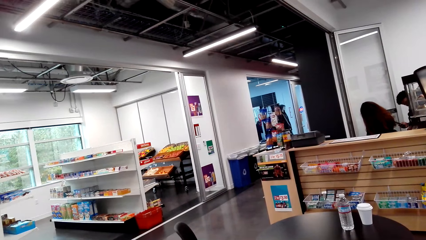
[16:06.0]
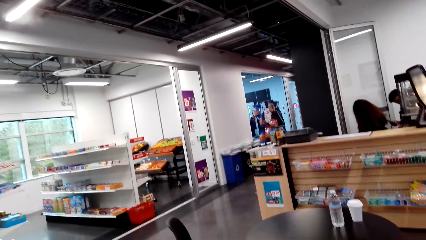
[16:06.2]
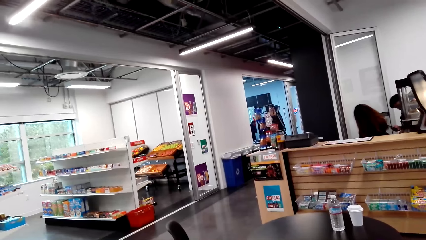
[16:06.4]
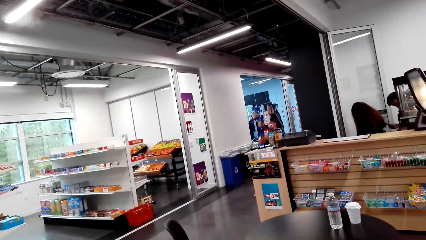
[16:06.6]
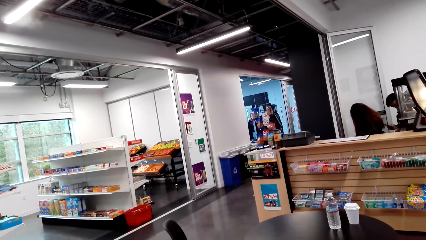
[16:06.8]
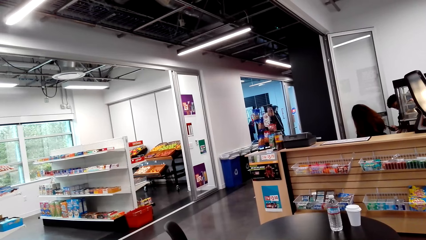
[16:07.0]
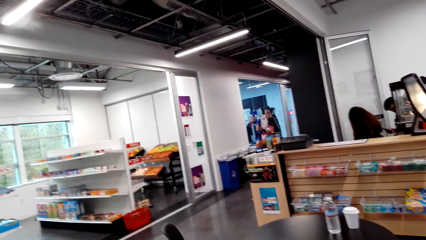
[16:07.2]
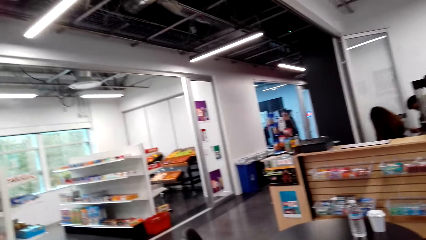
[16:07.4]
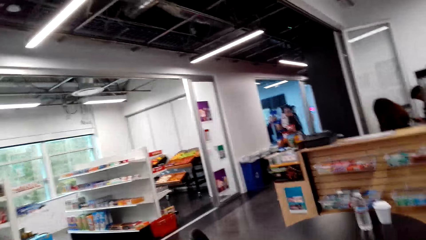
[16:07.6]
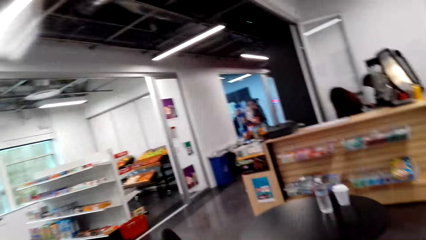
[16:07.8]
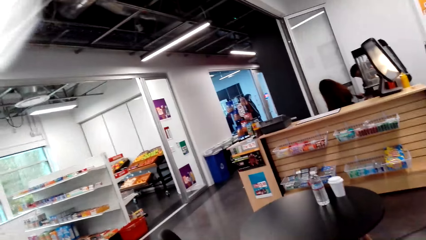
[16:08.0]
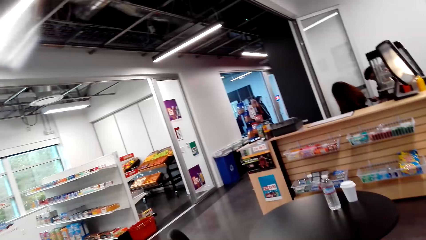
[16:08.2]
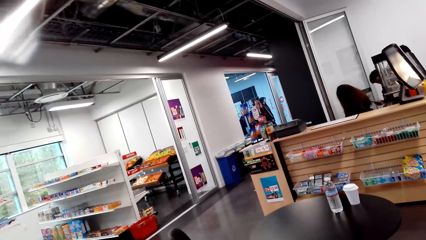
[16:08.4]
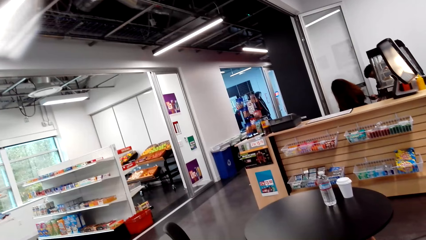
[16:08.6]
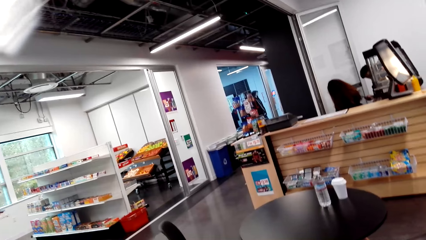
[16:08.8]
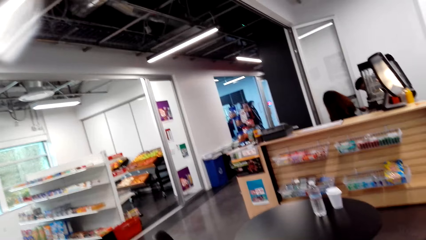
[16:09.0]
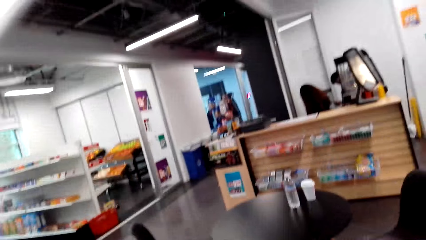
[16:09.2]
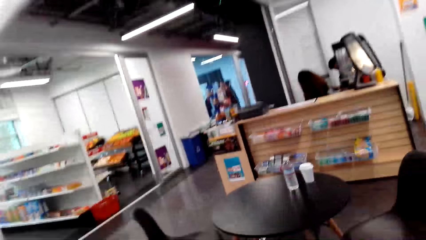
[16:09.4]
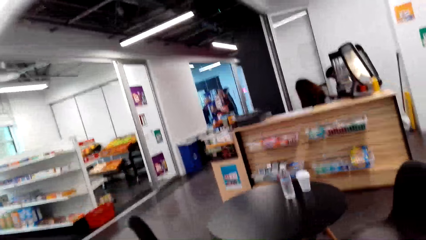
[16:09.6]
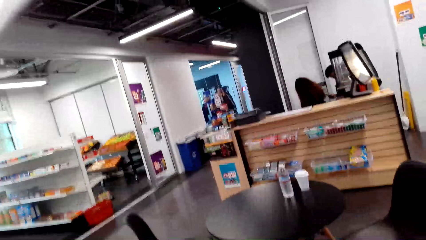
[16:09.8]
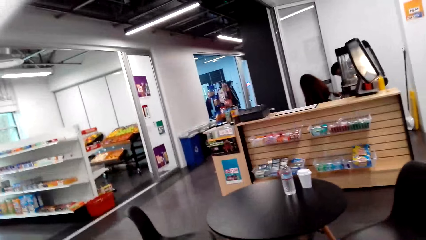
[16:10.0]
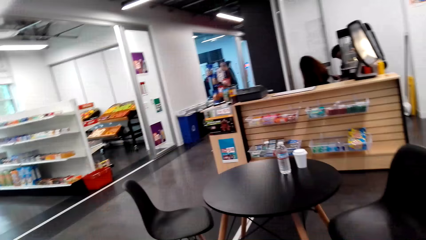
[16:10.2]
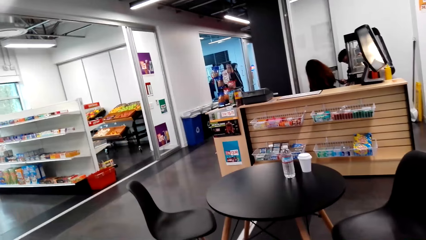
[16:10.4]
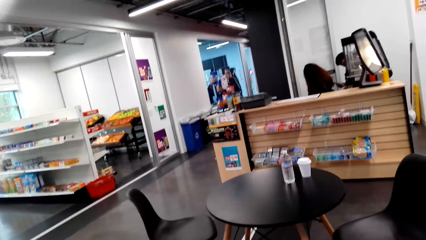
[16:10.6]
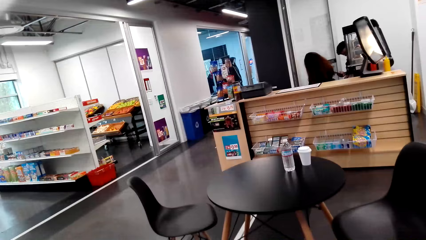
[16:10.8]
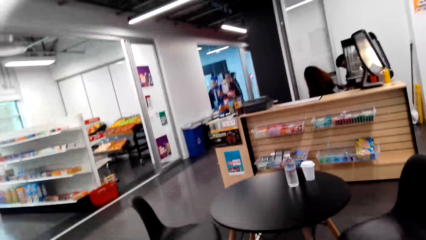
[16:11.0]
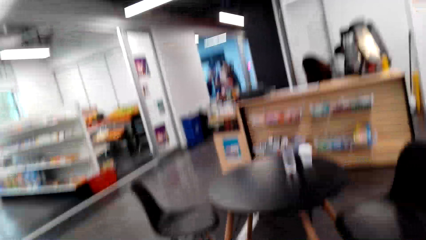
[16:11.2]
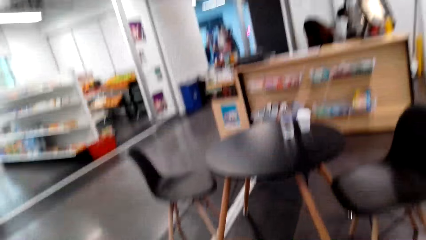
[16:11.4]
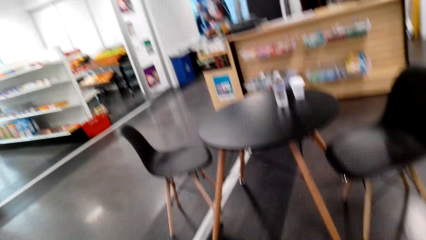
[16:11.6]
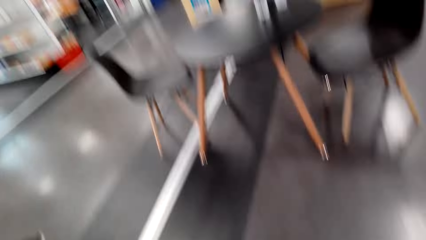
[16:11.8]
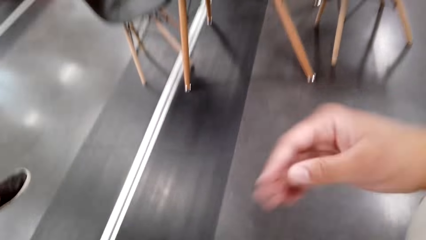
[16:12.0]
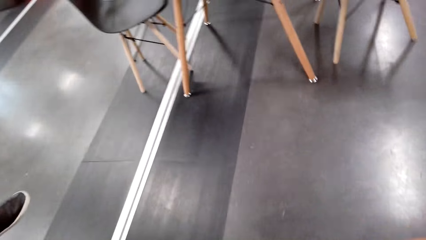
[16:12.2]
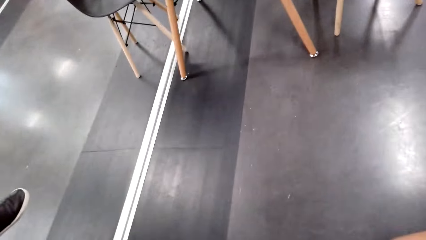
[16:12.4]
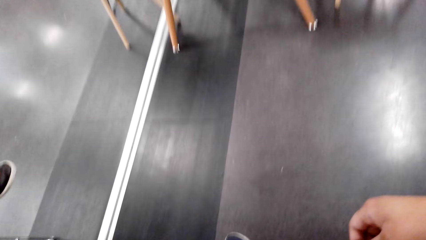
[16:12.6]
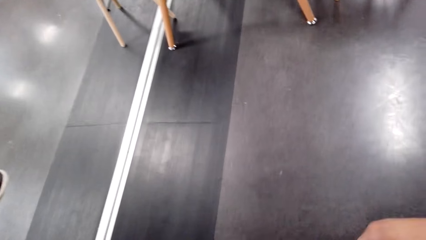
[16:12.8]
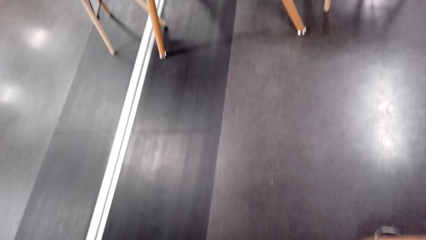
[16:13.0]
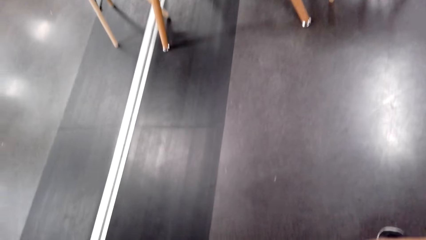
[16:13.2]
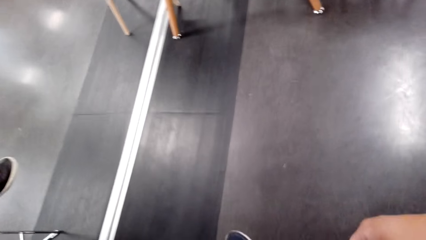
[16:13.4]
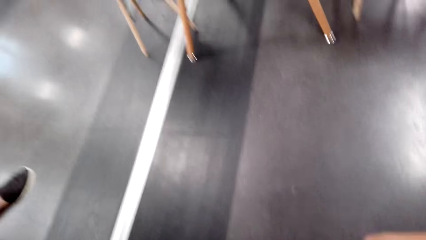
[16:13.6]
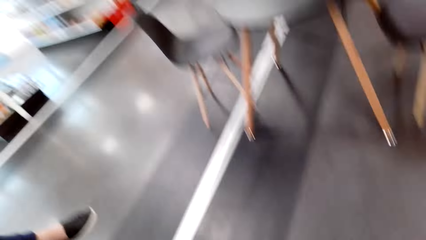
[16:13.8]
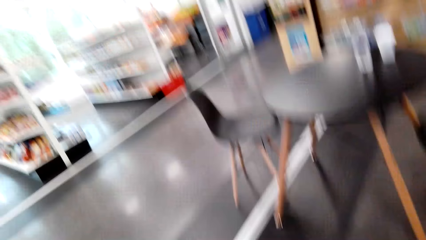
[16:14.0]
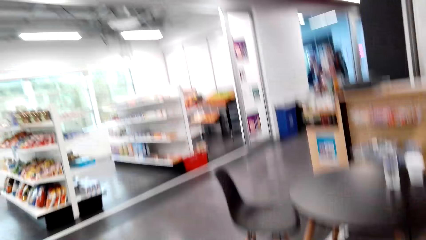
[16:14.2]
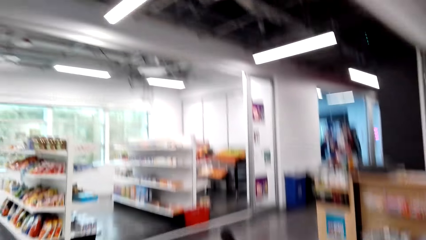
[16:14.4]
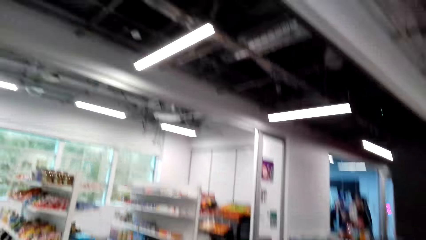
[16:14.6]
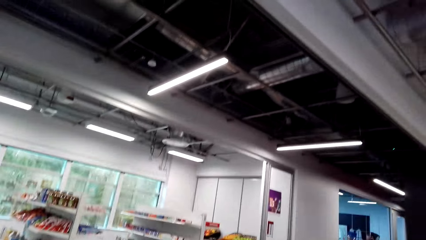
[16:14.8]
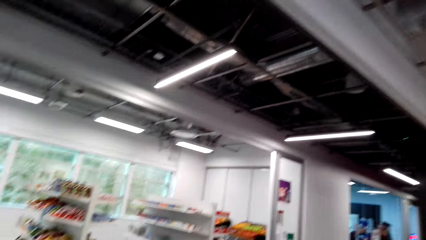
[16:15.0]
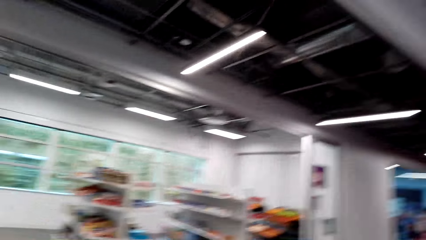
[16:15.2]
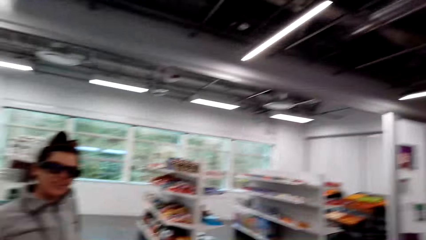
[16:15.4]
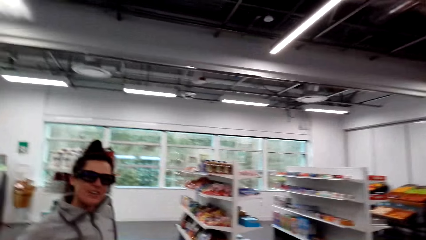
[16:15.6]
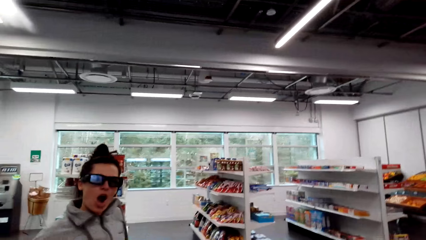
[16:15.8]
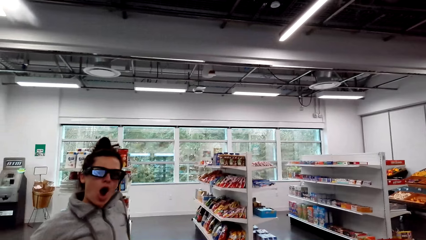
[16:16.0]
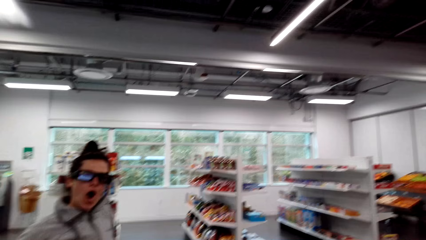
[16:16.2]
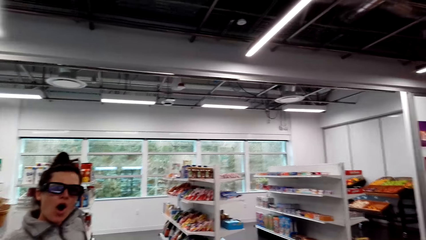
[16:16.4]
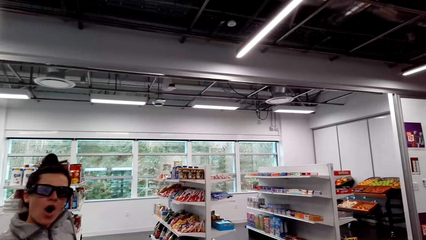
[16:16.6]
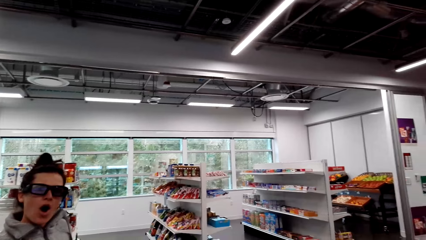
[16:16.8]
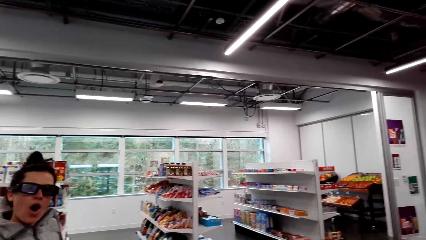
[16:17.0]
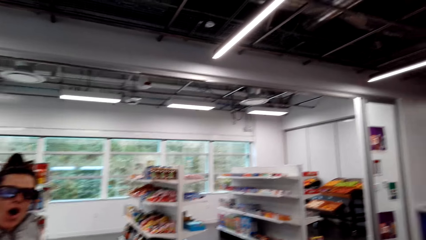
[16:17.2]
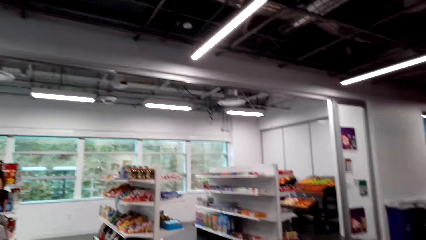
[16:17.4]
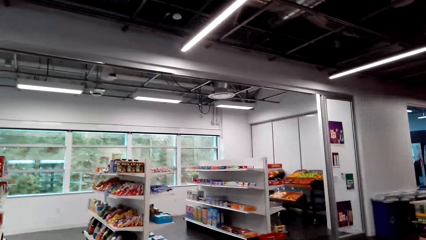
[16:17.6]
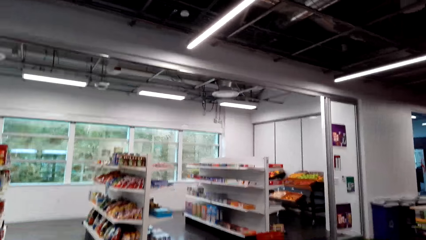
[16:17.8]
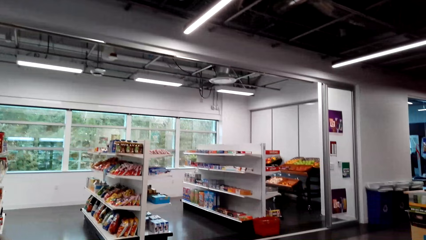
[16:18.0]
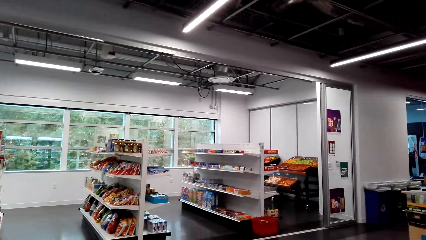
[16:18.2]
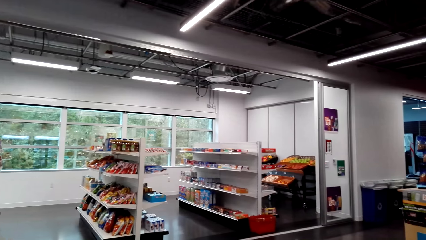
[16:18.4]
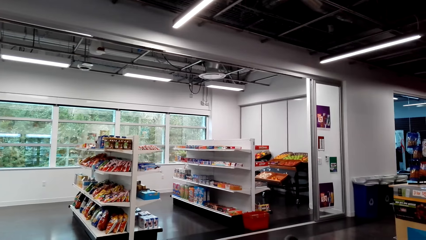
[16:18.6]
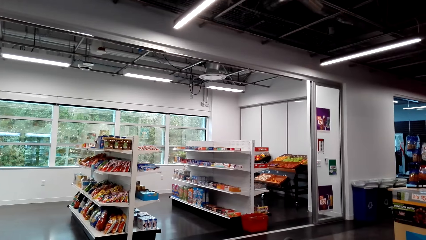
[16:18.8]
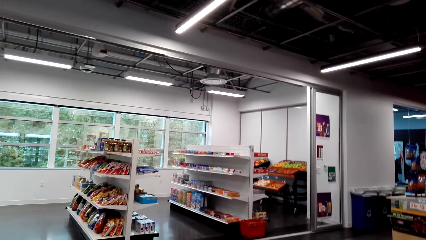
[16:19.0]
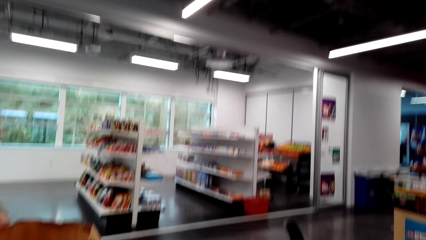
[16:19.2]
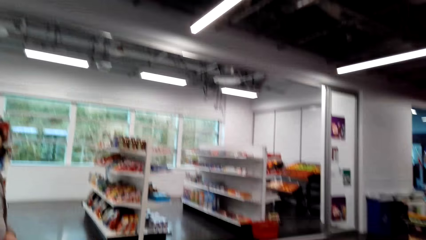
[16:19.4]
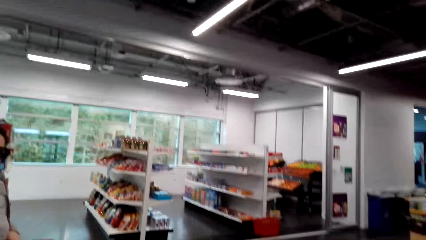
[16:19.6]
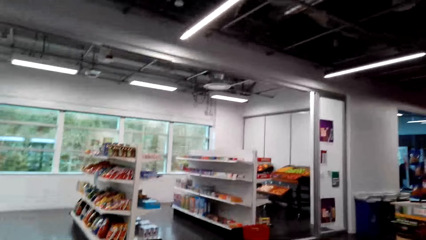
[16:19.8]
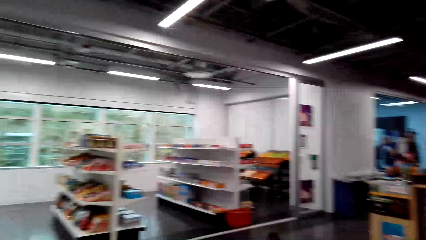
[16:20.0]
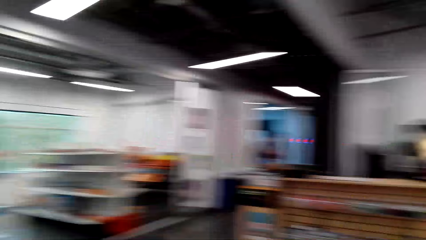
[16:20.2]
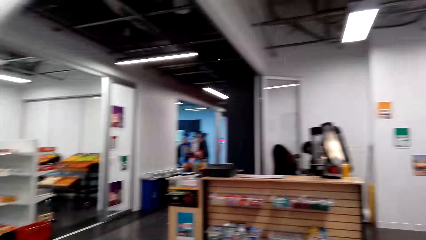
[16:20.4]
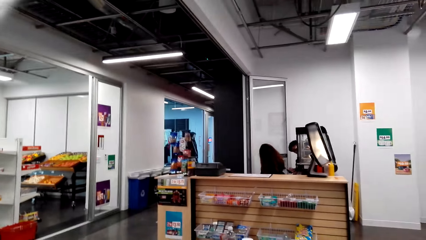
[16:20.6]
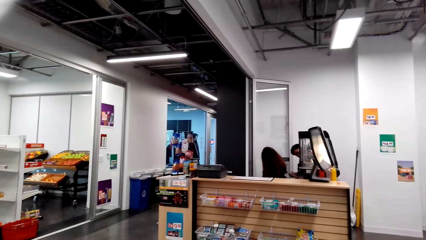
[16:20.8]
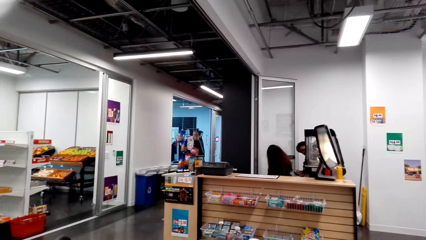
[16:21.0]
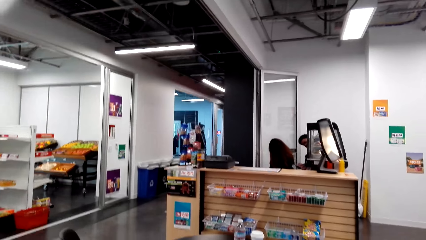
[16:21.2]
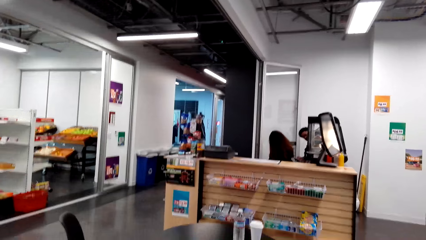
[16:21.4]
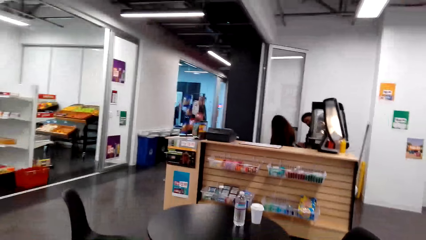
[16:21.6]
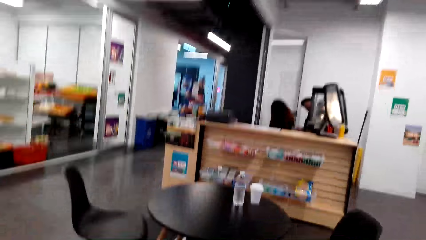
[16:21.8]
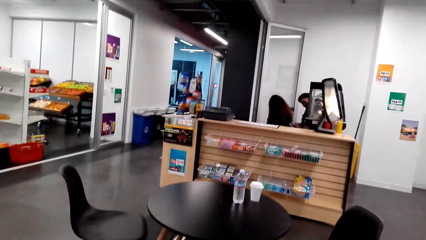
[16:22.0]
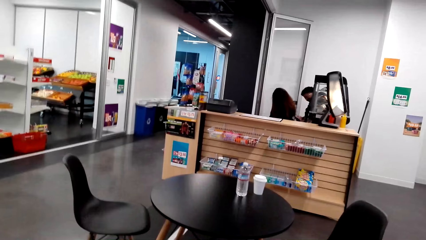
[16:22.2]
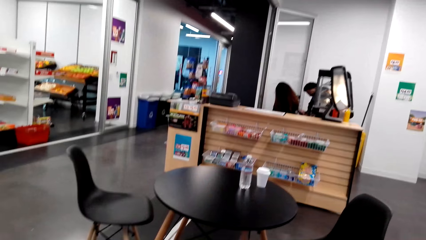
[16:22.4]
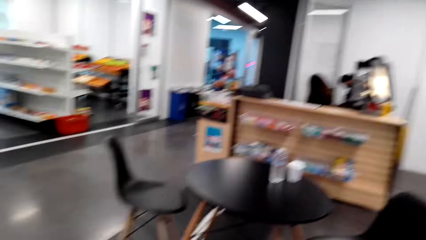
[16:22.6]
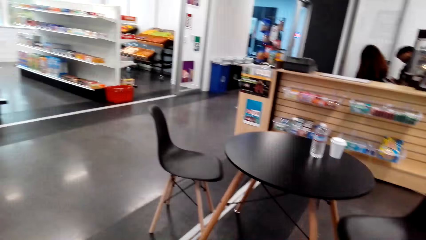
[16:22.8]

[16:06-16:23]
The camera wearer looks at the floor. They look around the supermarket. They dialogue with a woman. They look at the woman. They look around the supermarket.
